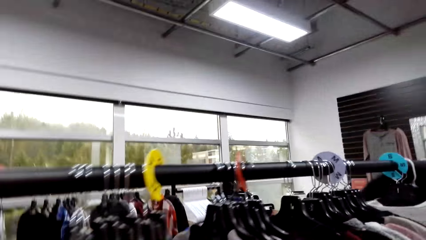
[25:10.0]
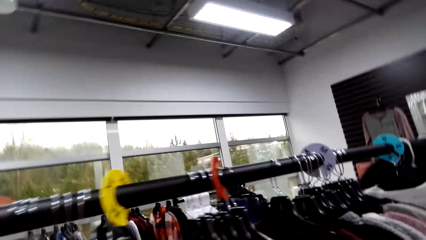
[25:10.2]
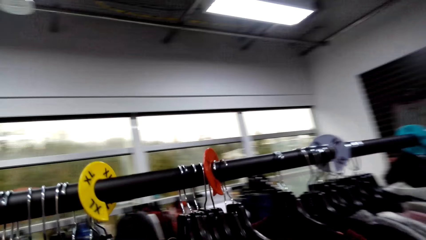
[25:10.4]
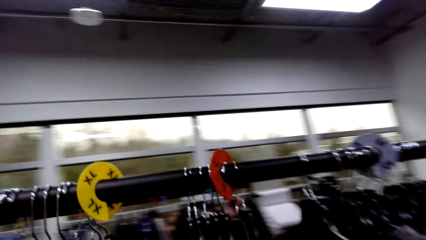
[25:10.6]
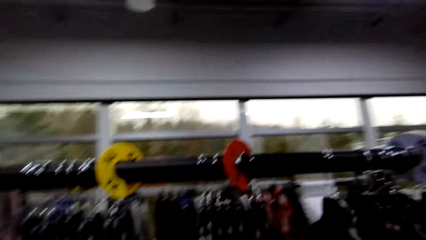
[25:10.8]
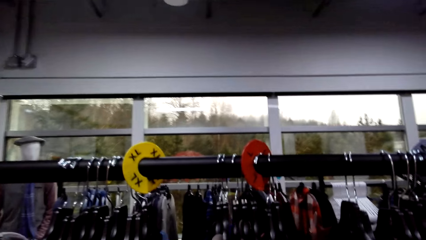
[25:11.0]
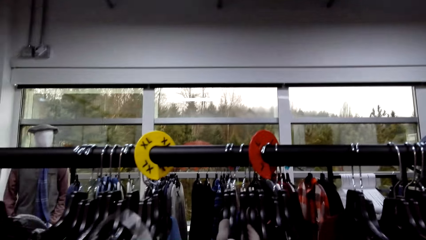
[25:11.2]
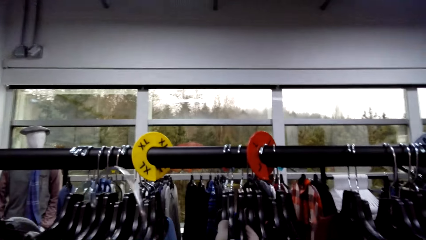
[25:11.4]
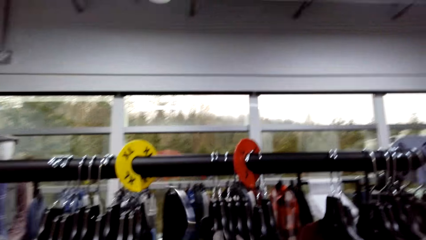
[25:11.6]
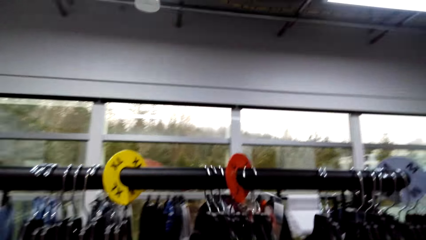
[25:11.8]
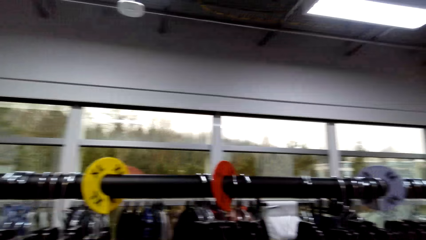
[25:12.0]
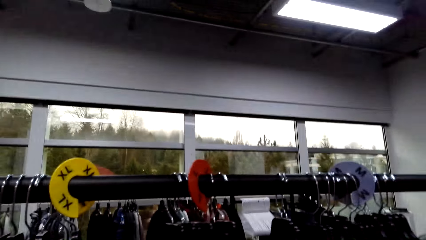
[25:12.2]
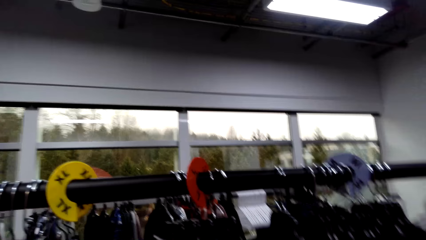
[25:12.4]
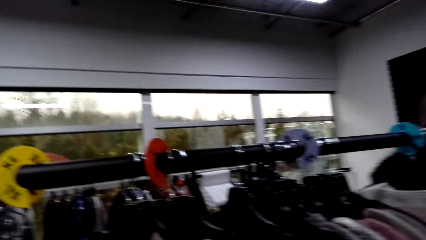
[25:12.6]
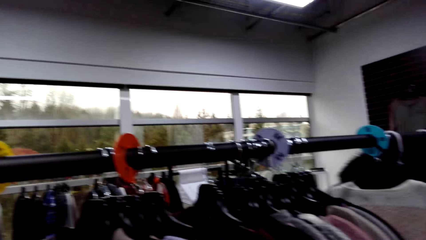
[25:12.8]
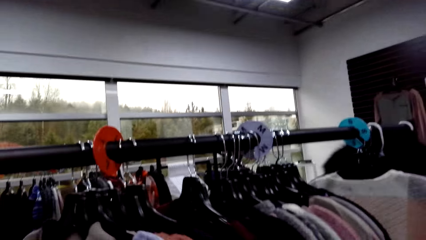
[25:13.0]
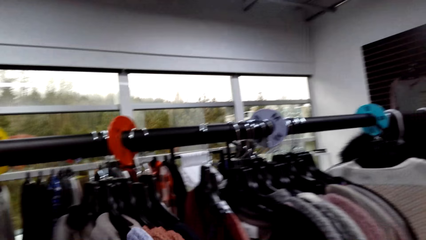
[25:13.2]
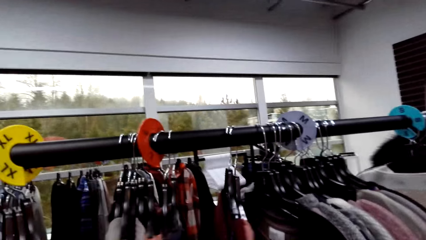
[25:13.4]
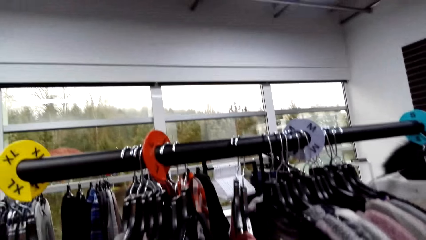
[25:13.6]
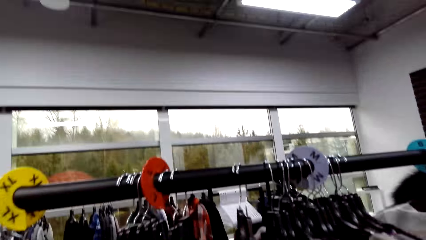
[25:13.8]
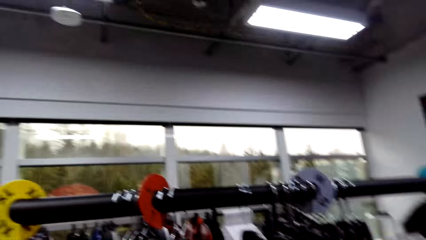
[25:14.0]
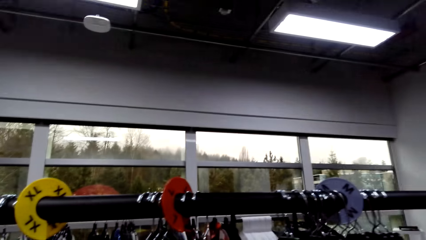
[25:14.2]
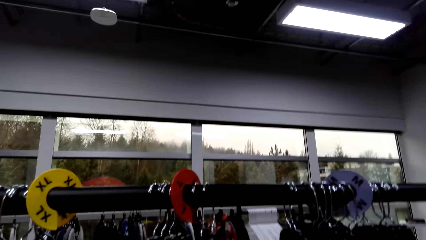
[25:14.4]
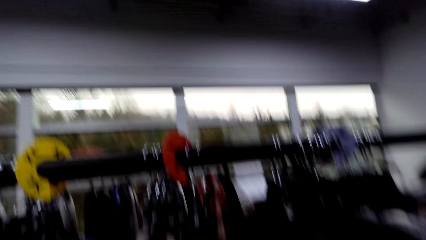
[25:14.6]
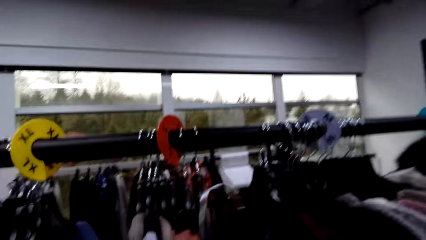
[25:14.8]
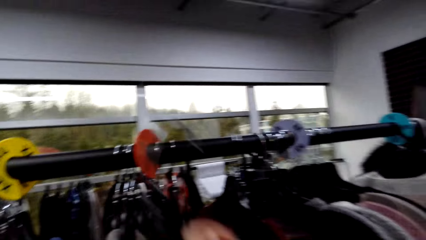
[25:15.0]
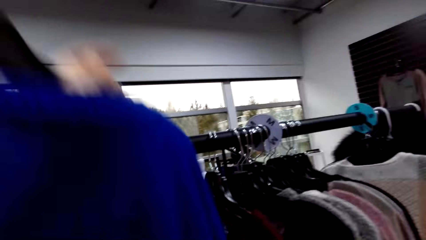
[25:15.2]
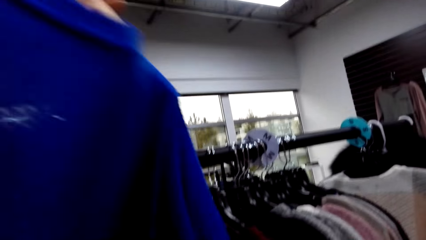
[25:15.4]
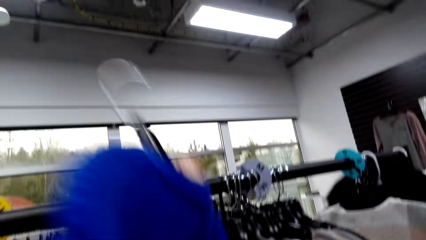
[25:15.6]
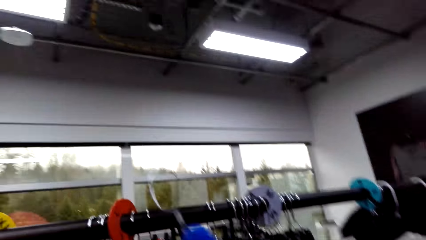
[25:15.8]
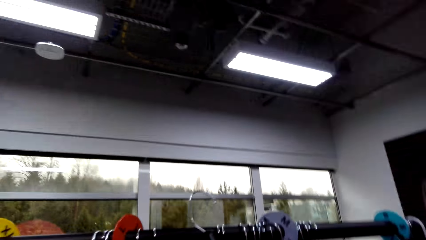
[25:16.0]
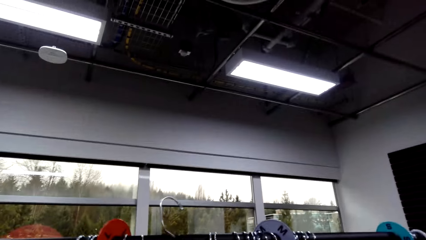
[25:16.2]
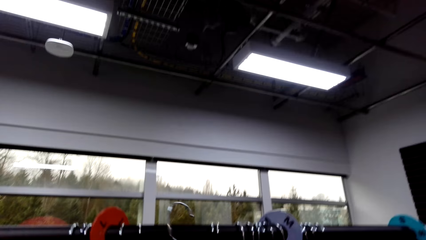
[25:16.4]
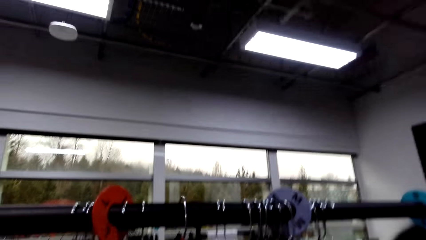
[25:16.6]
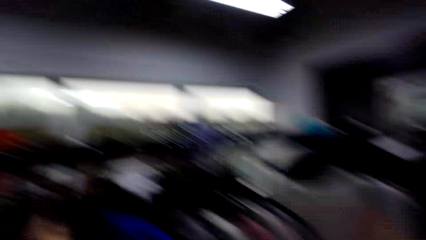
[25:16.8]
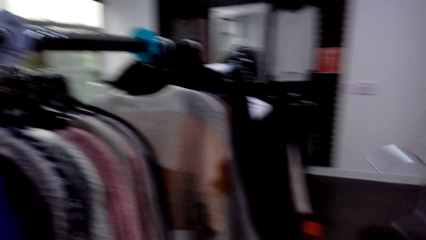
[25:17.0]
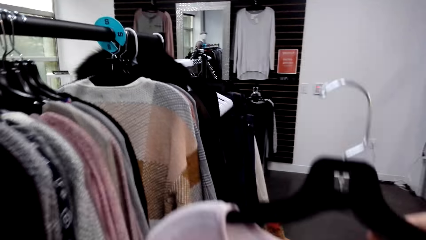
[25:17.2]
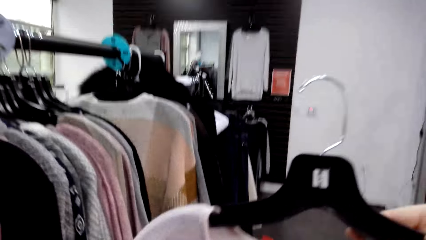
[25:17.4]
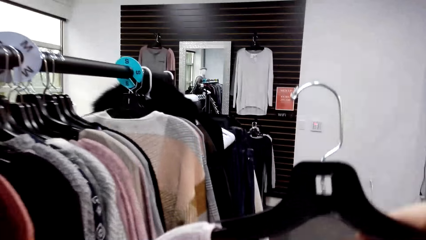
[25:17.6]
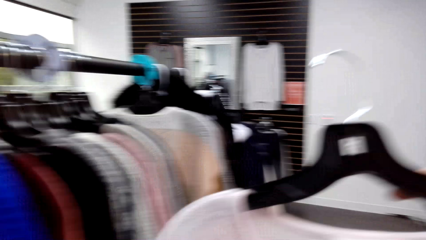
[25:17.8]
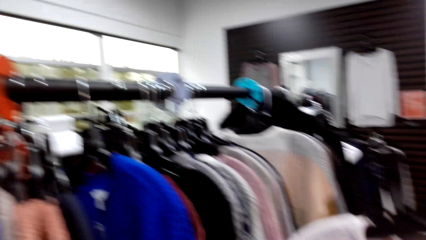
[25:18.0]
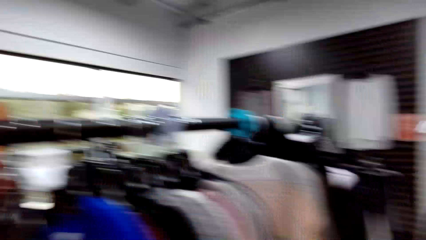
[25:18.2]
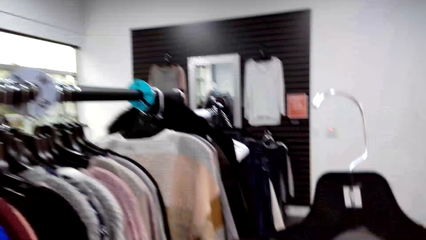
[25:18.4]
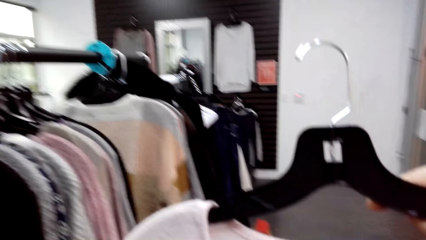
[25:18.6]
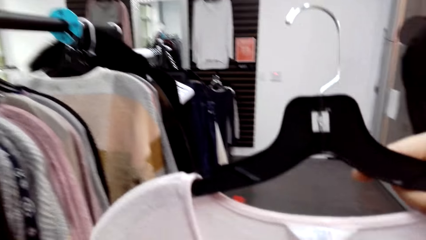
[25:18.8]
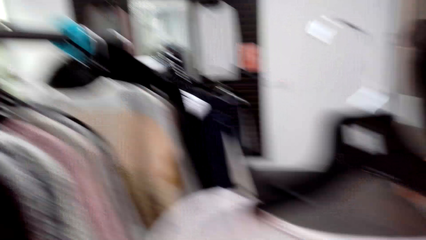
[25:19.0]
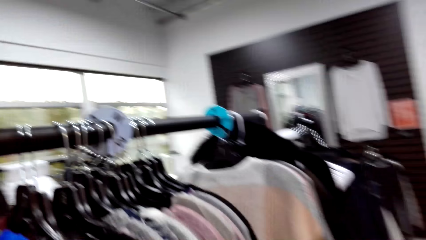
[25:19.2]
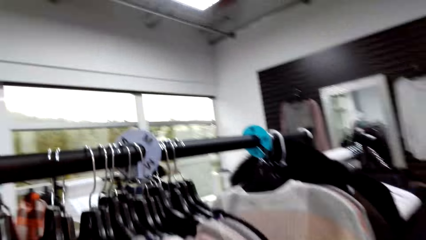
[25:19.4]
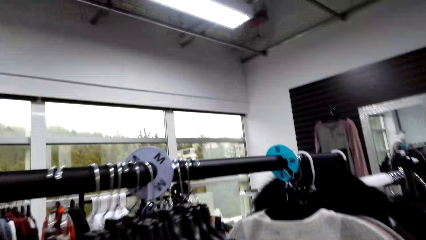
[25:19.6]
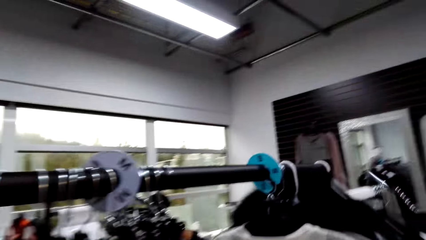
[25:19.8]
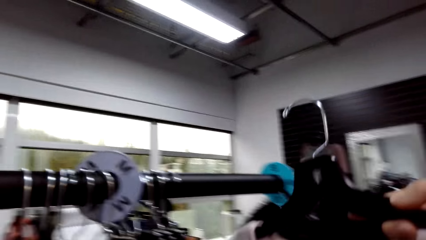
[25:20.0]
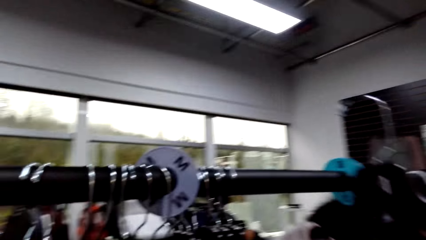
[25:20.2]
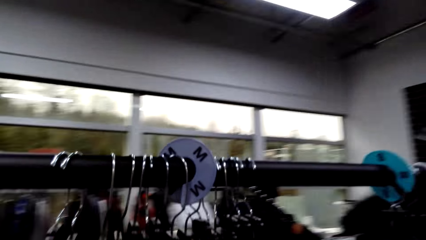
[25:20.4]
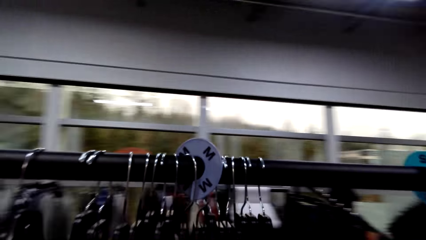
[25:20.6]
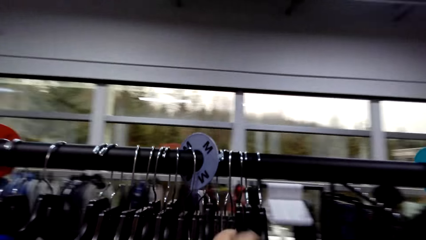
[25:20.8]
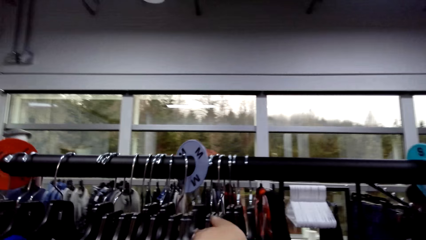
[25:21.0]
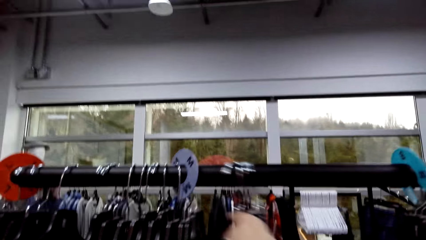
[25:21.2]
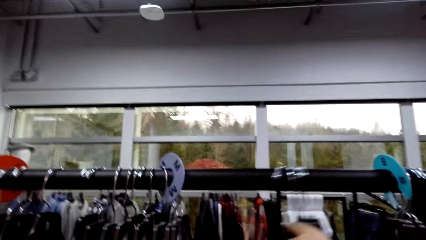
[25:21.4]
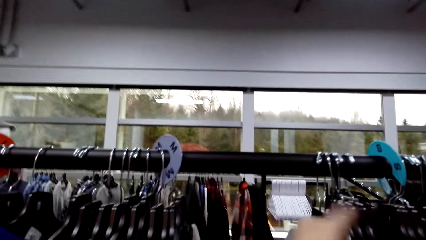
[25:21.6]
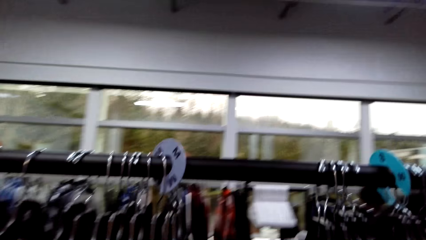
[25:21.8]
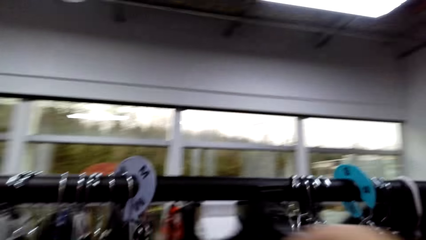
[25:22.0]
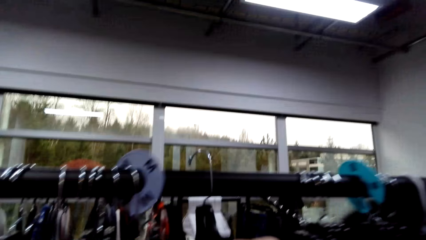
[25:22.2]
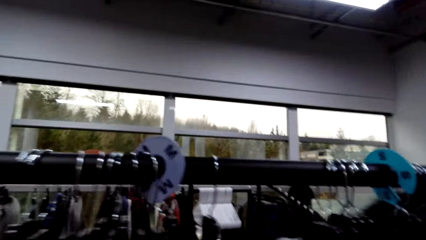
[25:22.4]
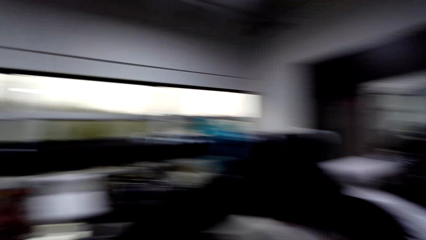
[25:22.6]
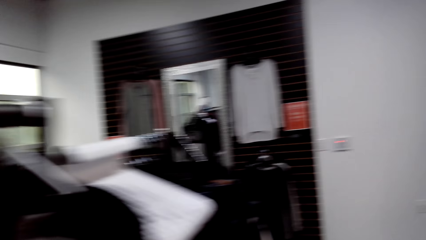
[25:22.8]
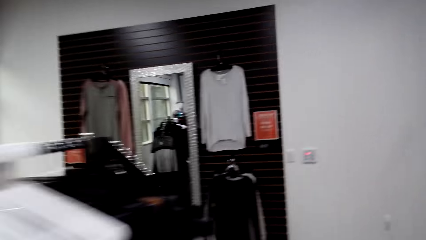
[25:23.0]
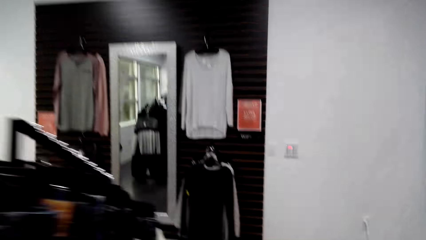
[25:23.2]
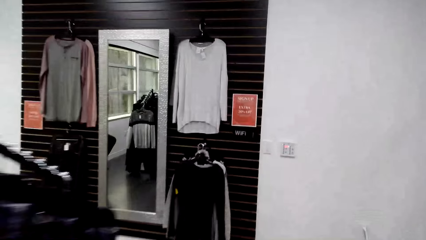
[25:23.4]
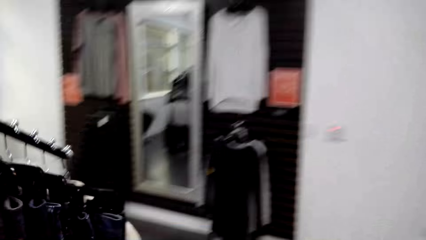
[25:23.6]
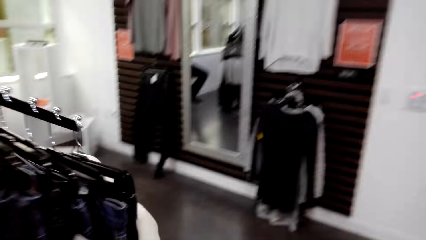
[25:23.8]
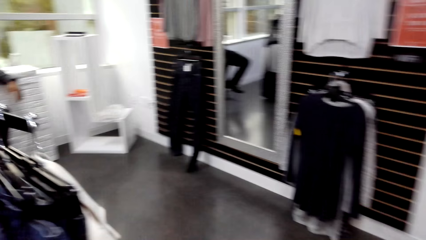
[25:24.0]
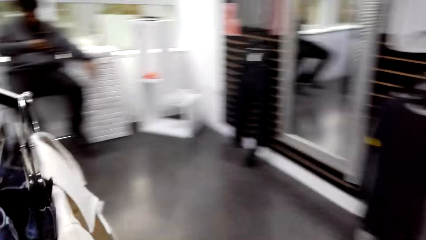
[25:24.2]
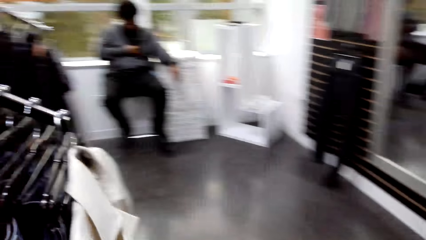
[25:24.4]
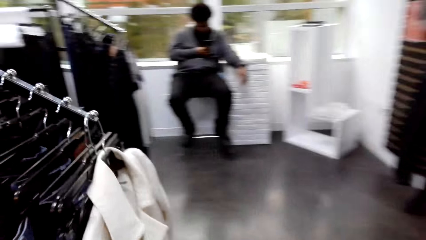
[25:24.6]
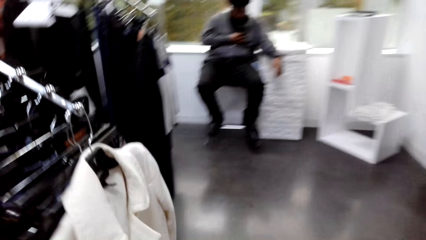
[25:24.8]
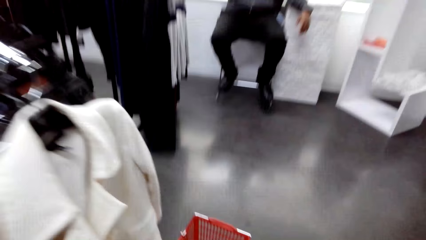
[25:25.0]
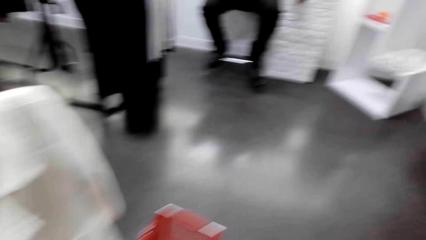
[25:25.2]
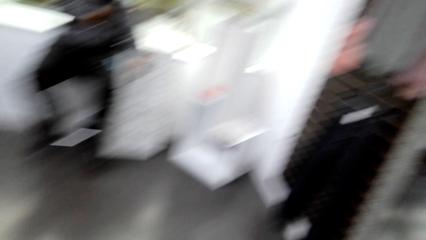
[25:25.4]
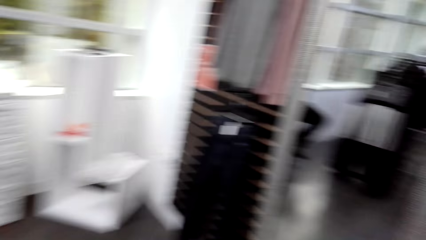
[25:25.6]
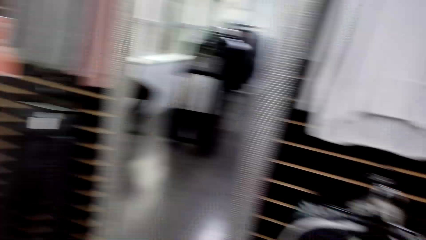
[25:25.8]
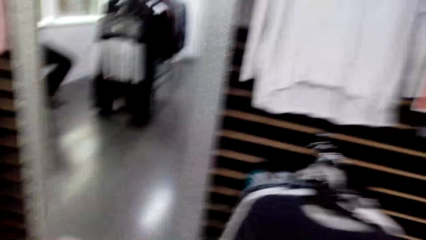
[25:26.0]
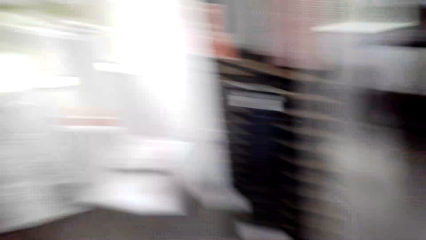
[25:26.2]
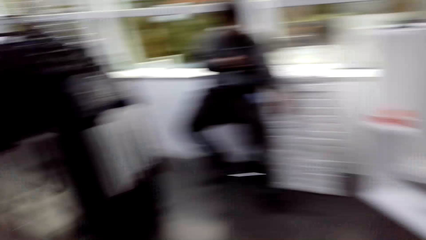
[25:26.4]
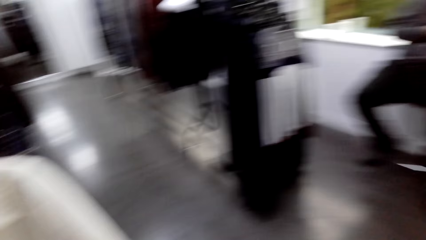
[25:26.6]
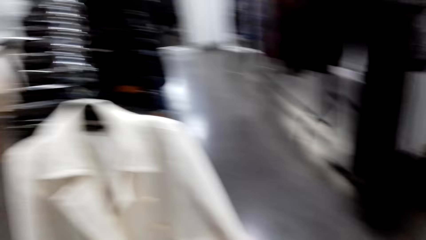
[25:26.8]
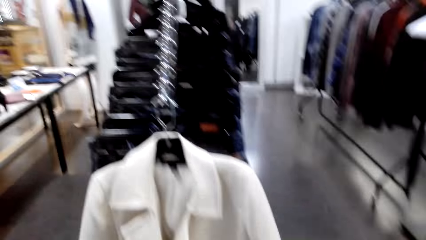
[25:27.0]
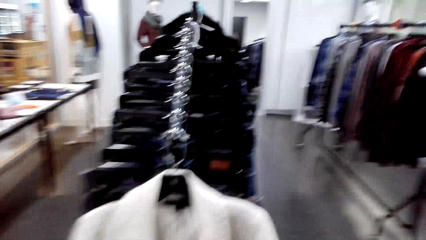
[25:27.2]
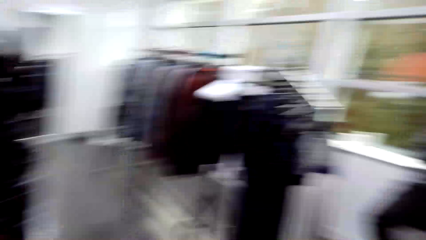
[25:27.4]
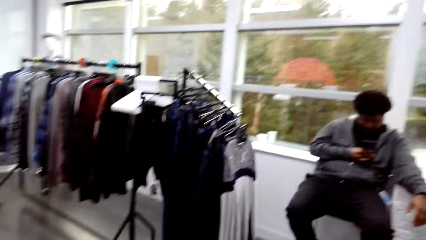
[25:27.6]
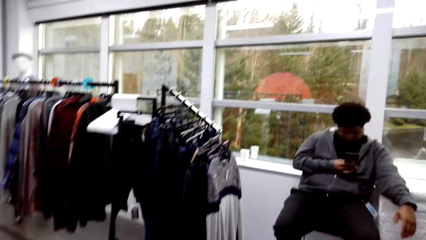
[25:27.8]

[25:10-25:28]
The camera wearer stares around the shop. They move the cloth on the stand. They touch the cloth on the hanger. They put the cloth in the hanger on the hanger holder. They touch the cloth. They push the cloth on the hanger holder. They put the cloth on the hanger holder. They walk around the shop.
